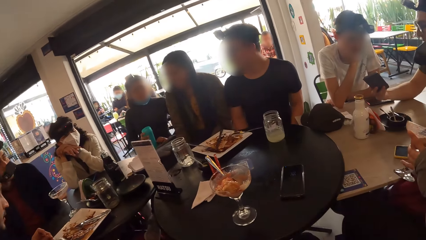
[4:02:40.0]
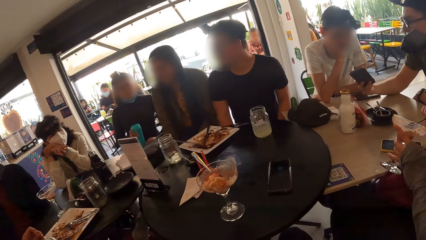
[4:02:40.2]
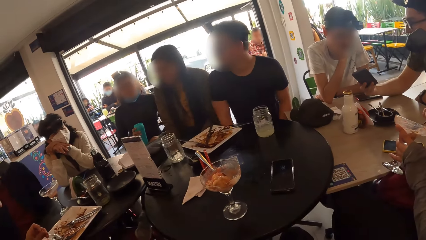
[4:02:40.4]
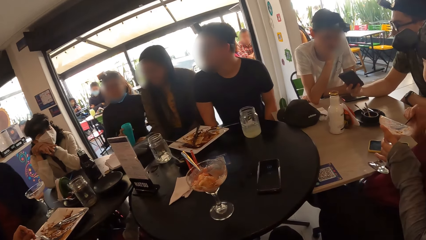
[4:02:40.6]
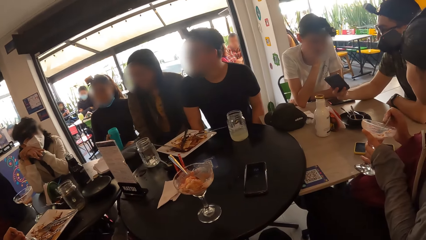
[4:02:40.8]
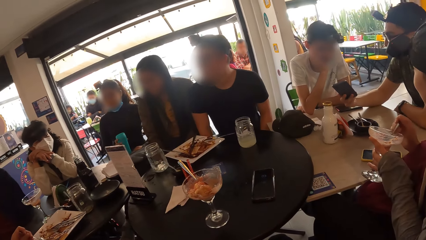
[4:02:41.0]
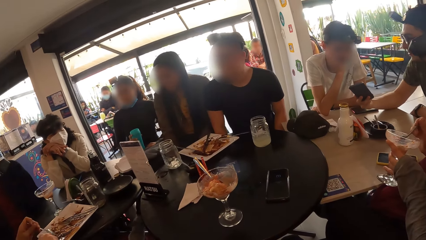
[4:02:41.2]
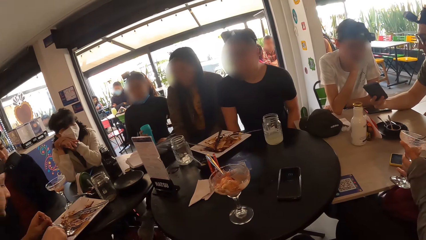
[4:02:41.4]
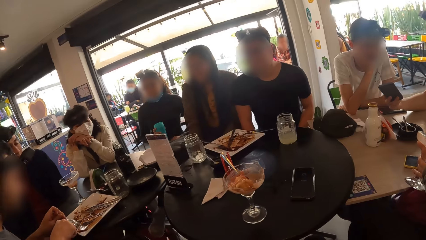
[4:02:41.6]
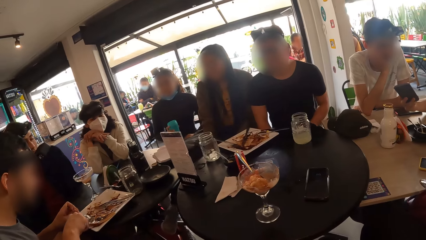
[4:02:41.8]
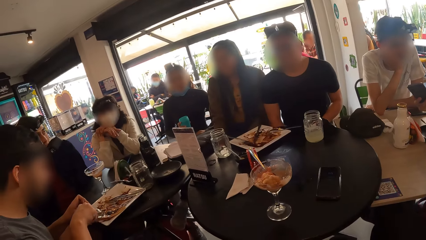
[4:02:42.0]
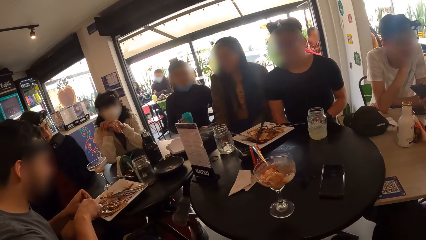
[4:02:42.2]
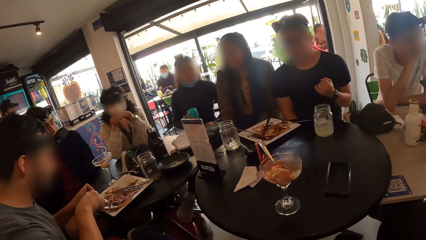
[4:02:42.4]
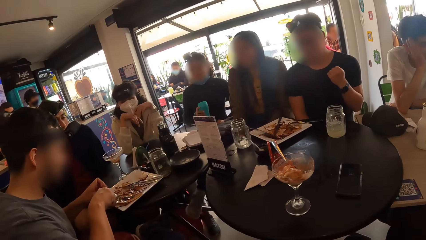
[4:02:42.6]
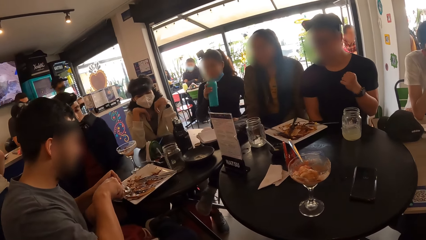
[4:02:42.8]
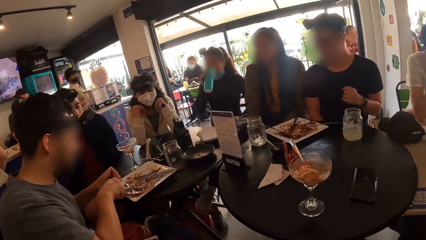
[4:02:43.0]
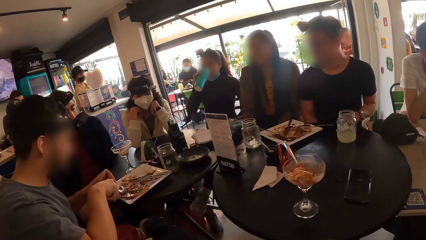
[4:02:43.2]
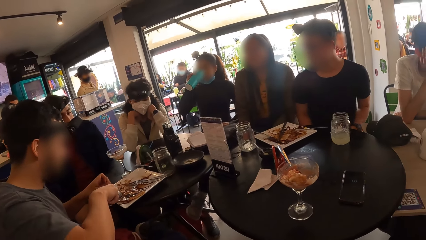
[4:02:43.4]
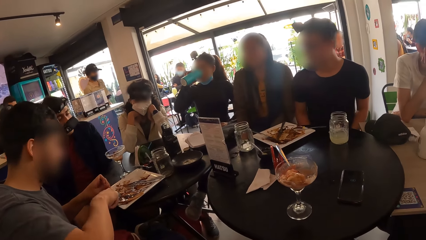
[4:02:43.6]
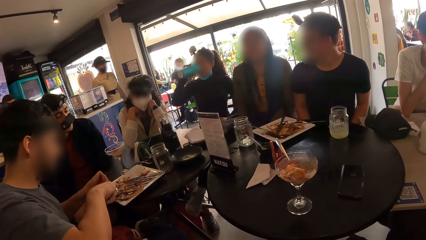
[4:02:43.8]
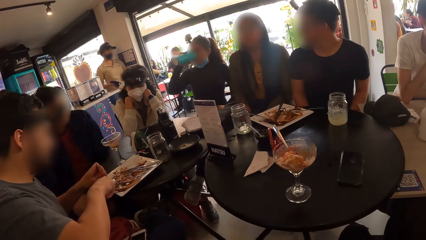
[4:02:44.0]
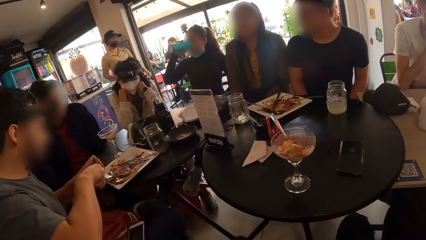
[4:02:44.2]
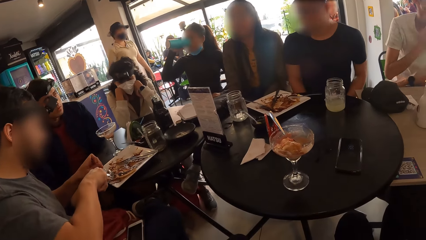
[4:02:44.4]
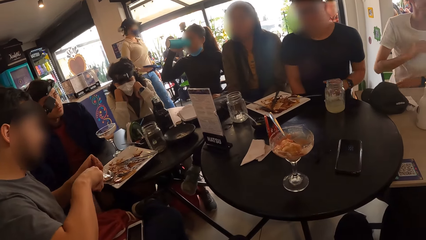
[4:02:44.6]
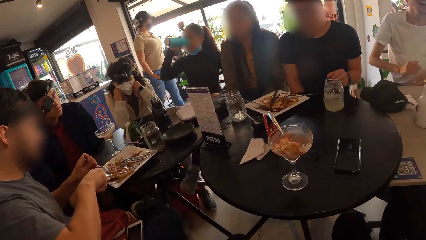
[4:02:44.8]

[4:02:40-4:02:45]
The man cuts a taco on the plate with the knife in his right hand. The woman drinks water from the water flask with her right hand.
